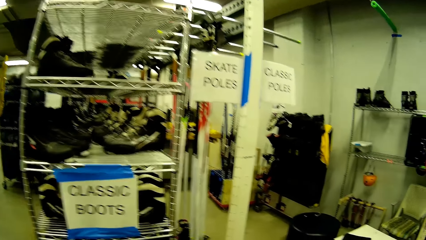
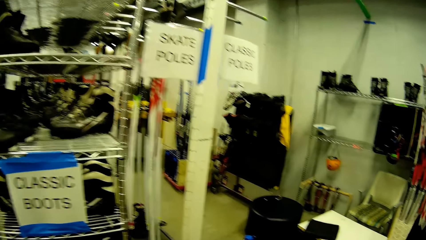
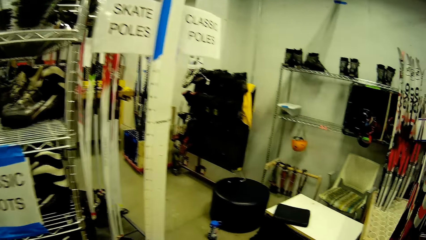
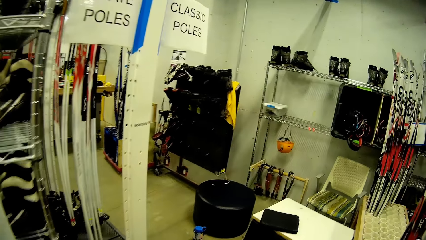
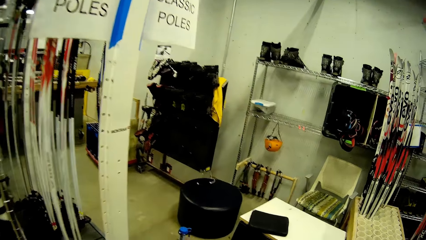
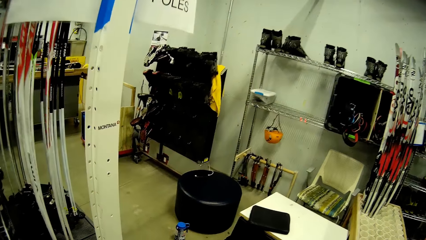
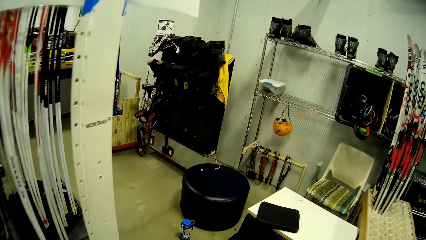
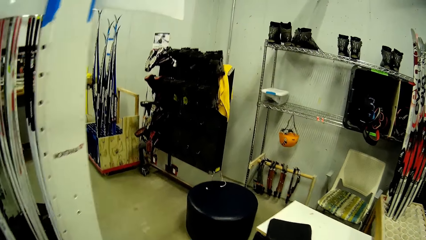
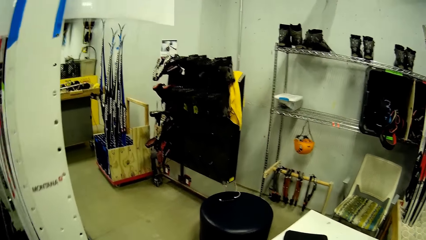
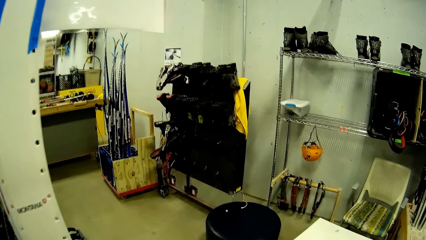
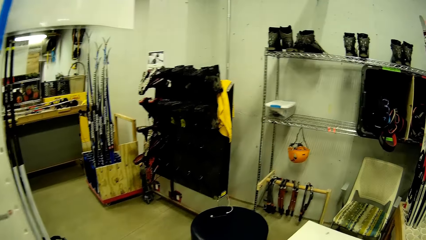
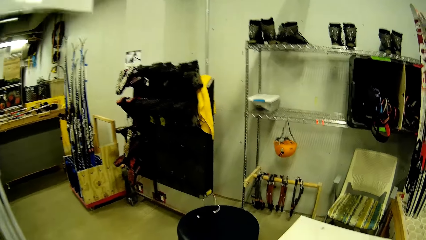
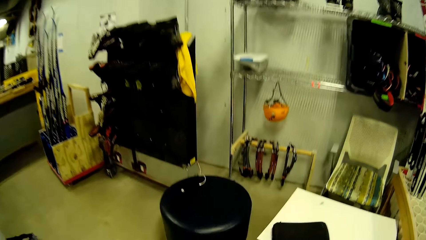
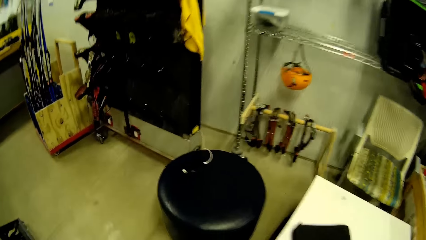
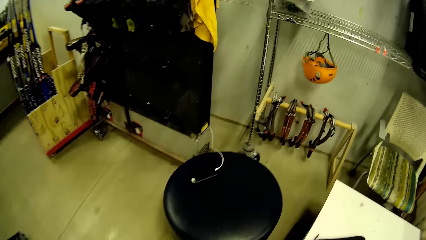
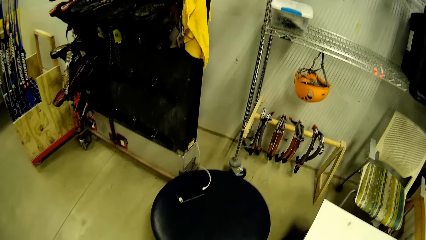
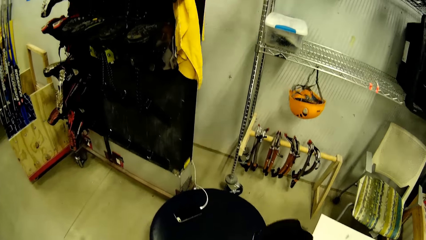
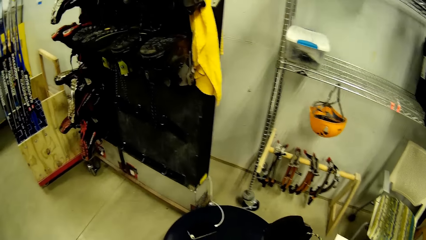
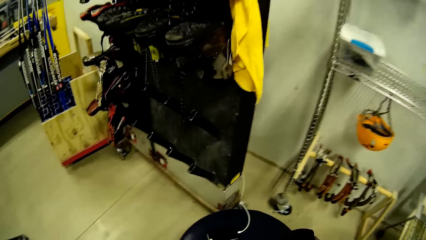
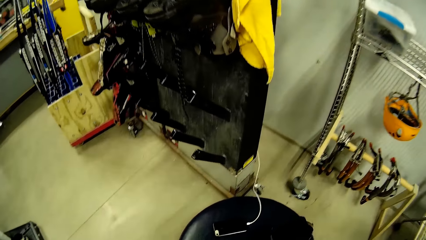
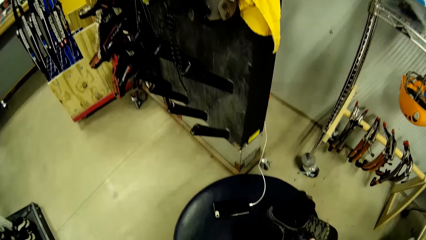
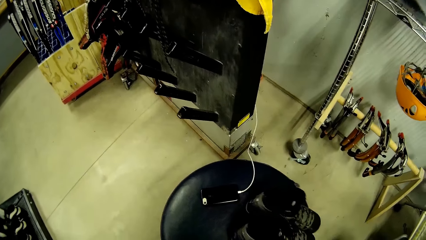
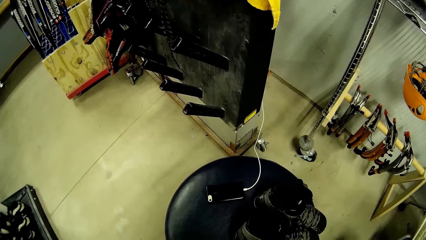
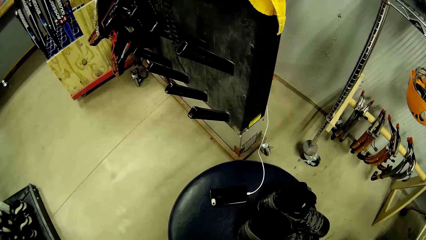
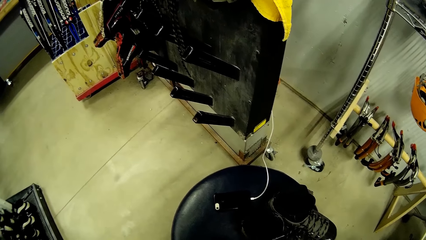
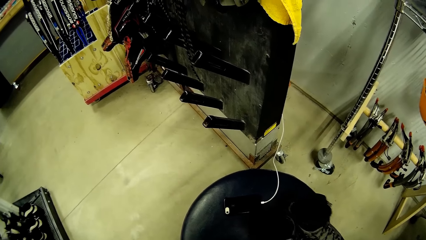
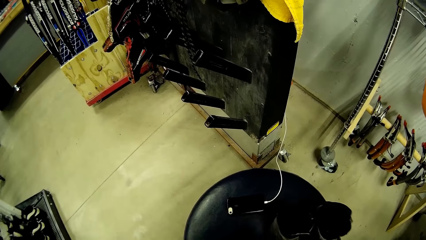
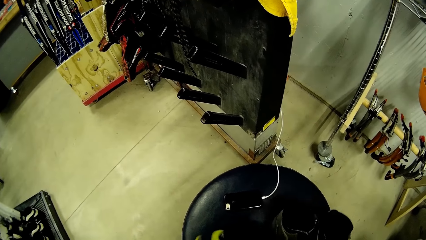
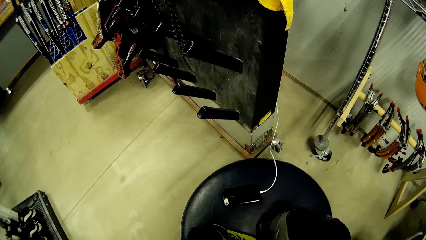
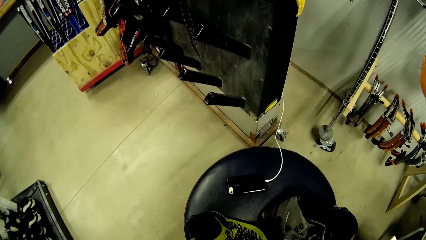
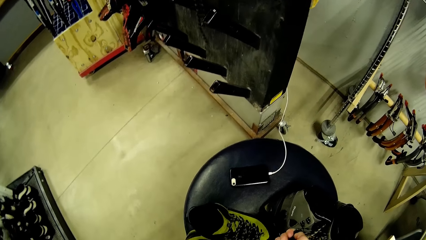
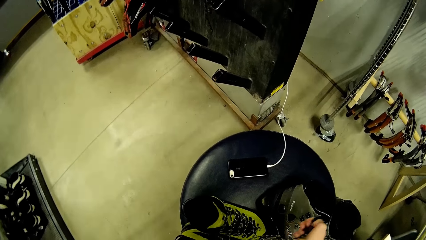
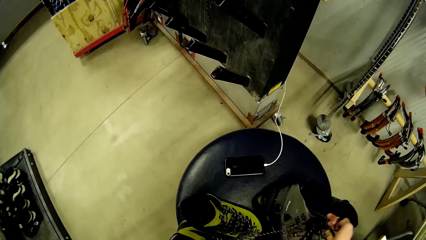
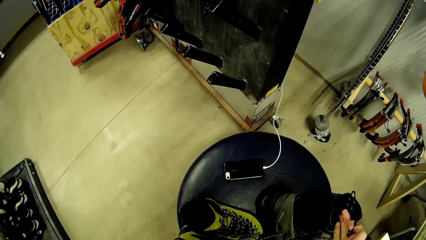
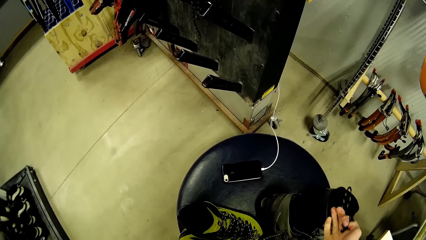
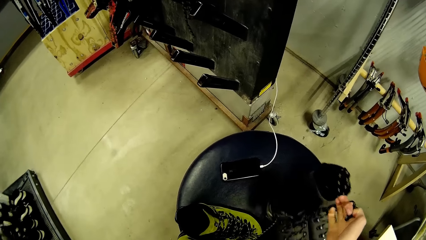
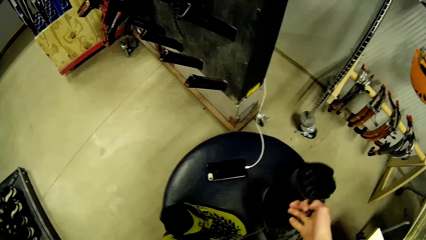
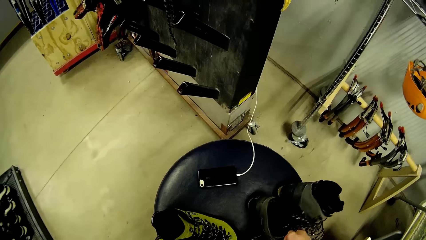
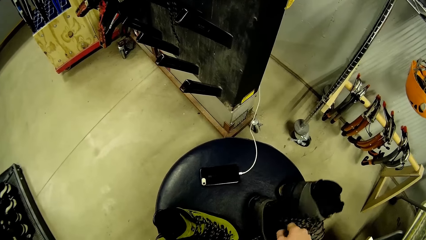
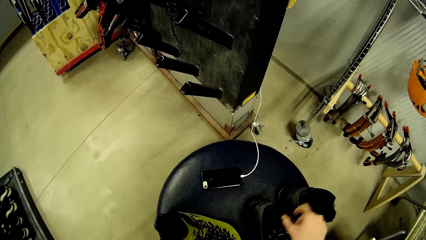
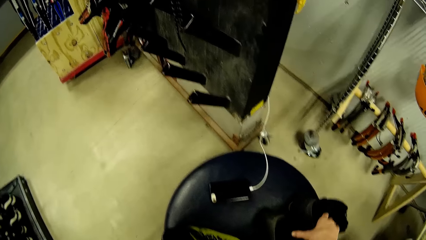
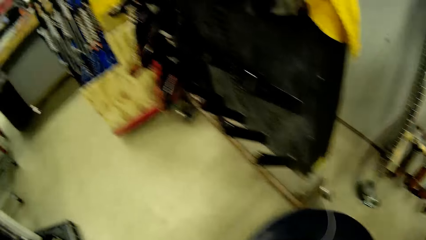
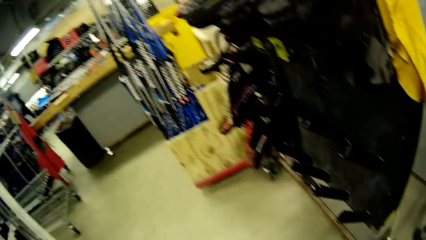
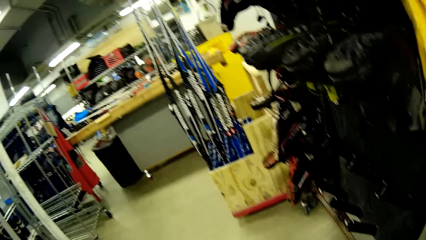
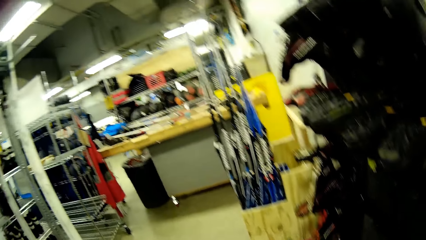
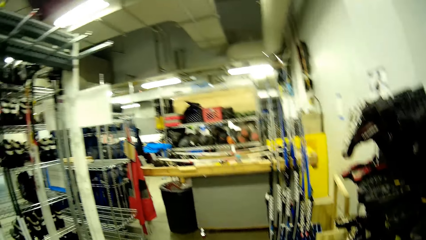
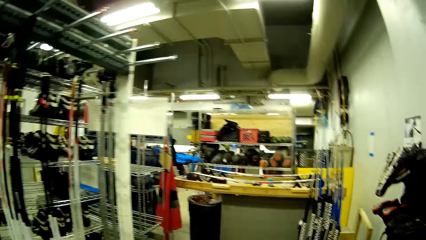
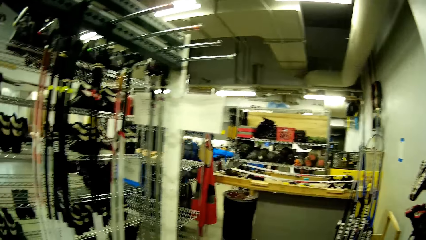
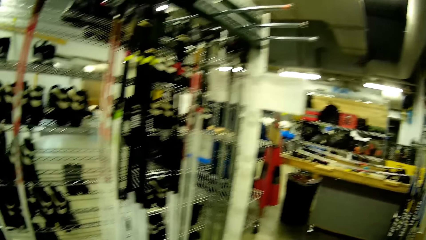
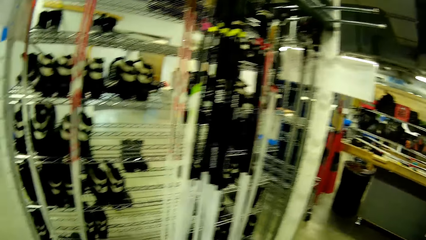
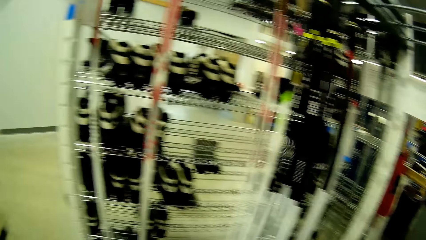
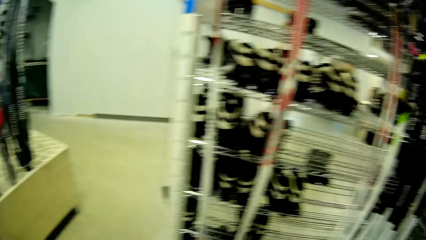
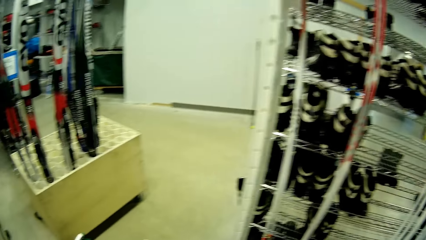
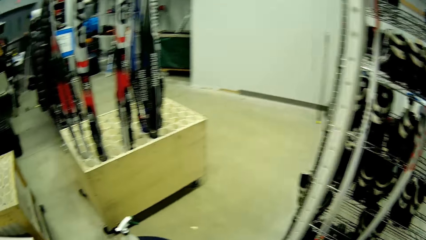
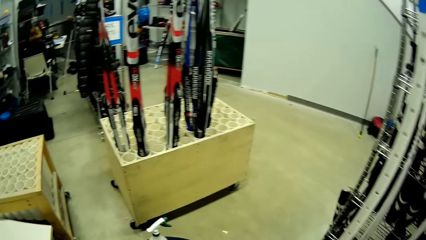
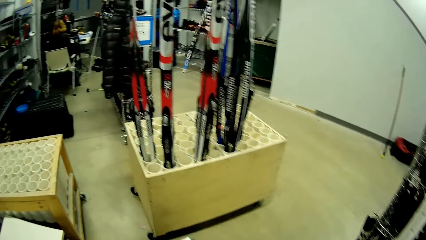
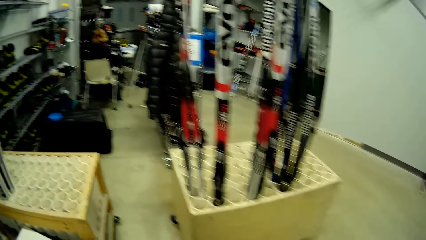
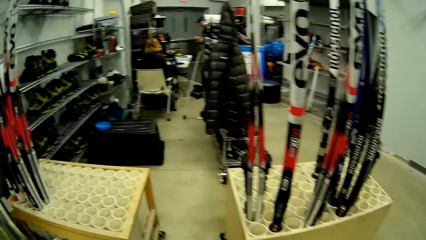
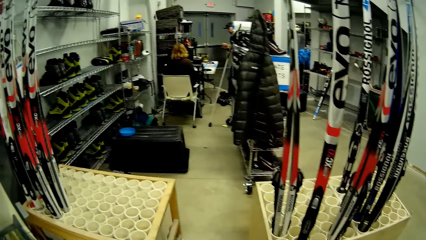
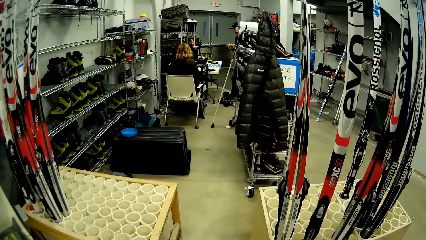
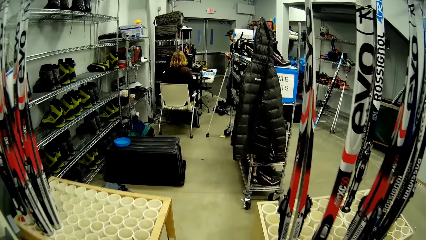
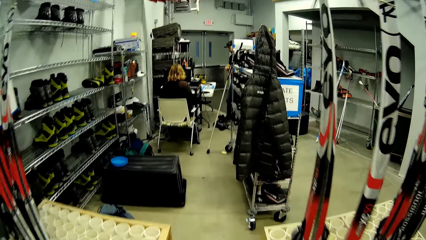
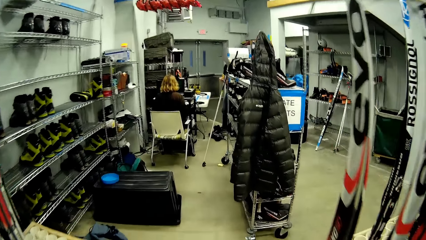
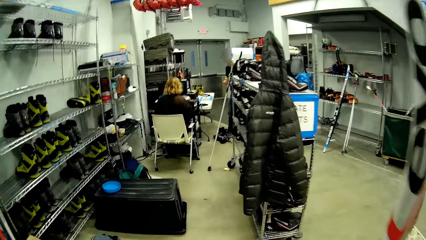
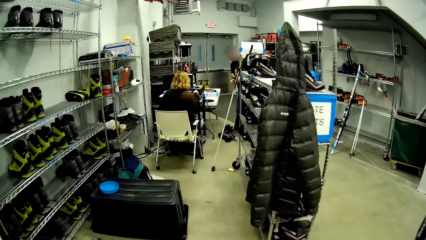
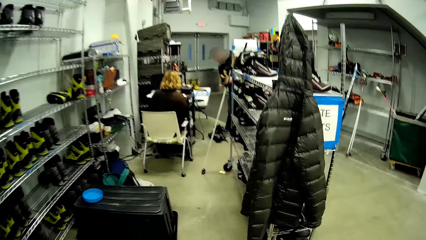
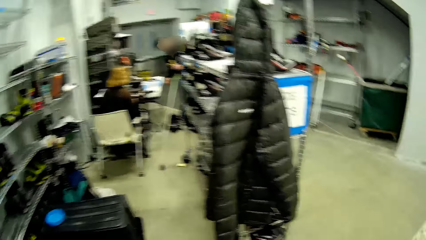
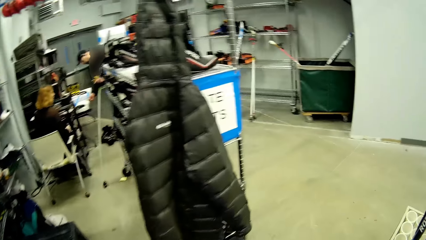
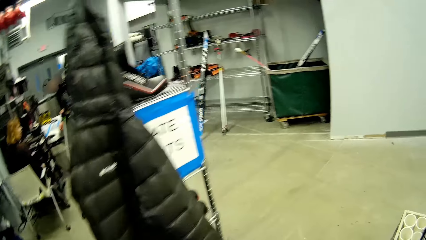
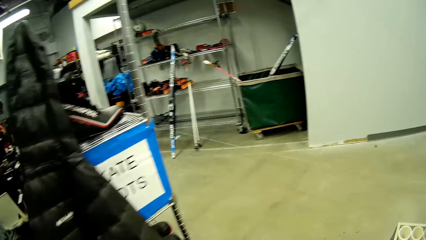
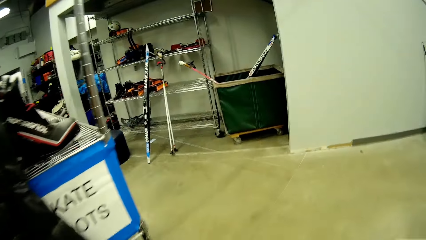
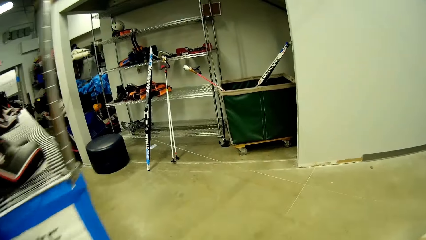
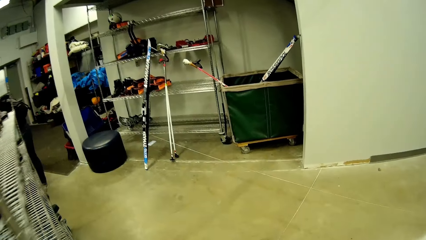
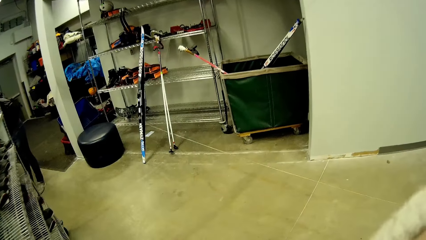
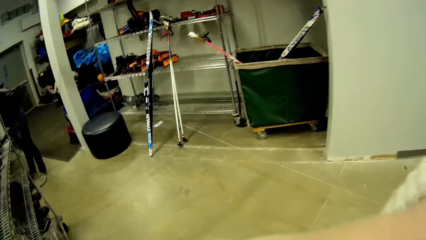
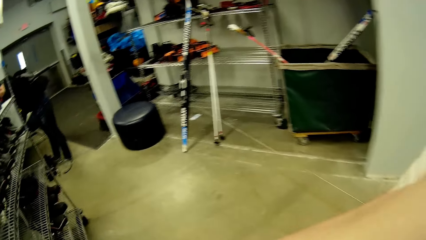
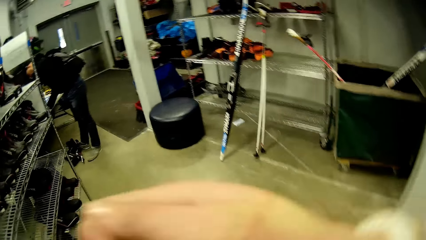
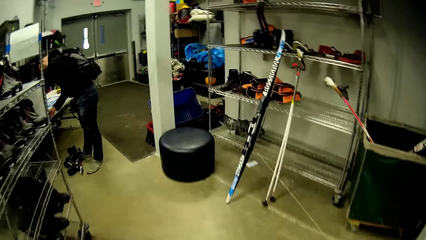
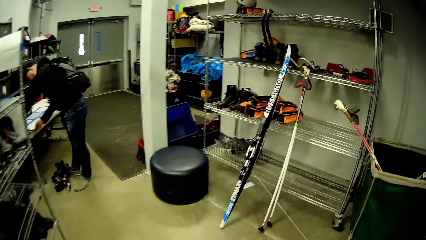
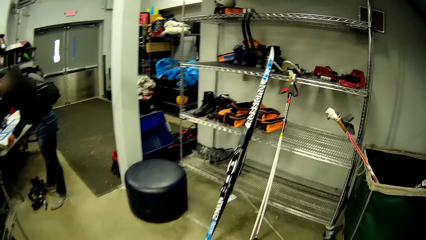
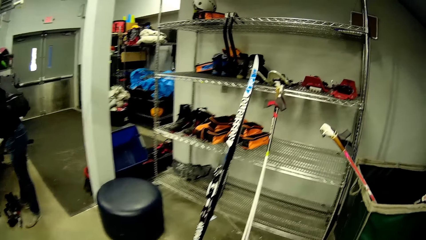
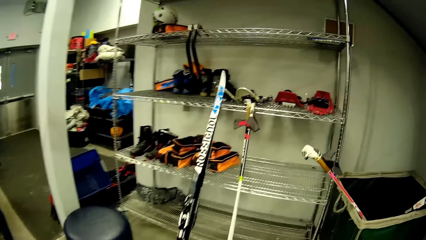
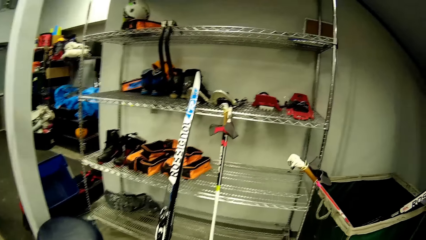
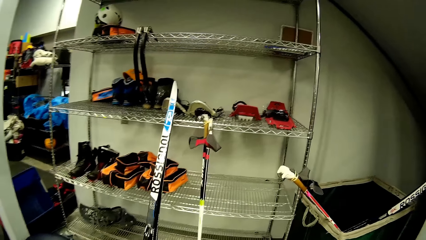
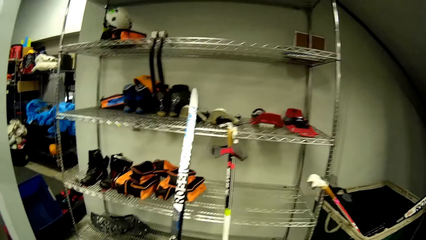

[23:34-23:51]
The camera wearer puts the boots on the seat beside the boots rack. They move the boots or shoes with a hand. They walk around a room. They walk towards the woman.
